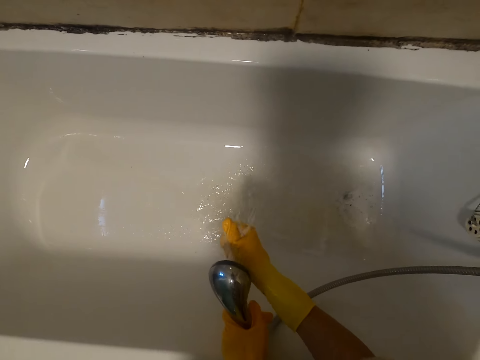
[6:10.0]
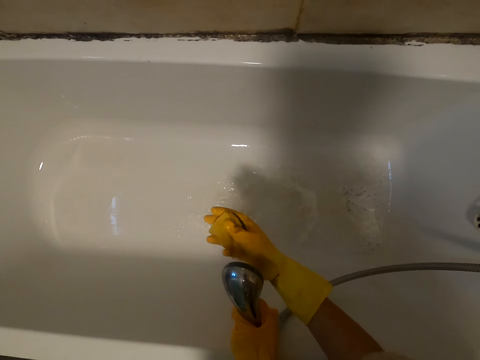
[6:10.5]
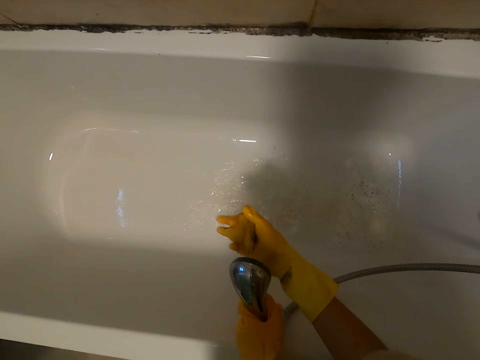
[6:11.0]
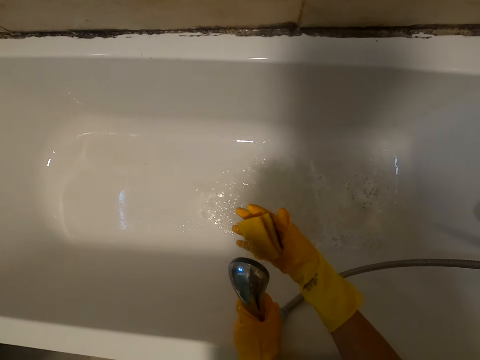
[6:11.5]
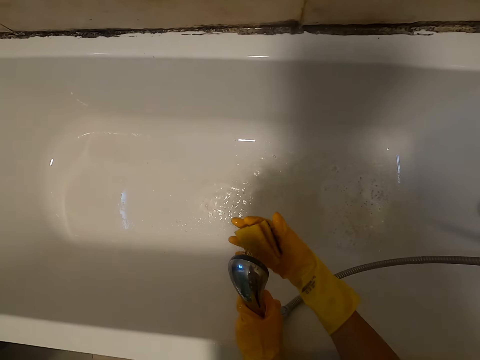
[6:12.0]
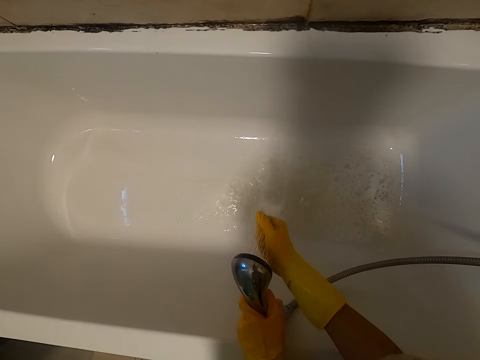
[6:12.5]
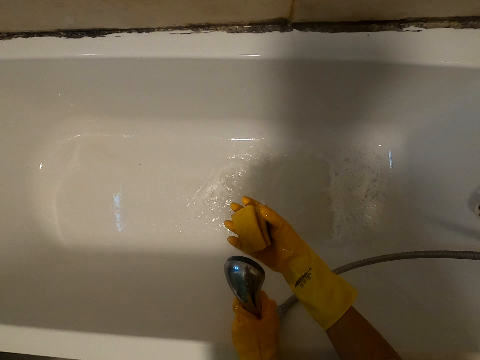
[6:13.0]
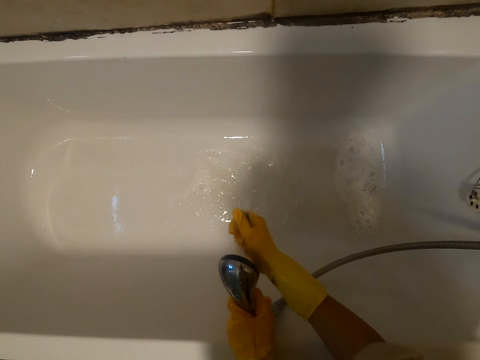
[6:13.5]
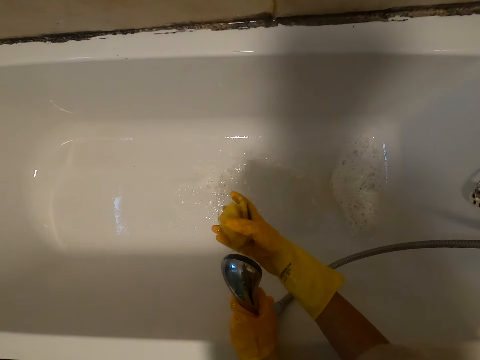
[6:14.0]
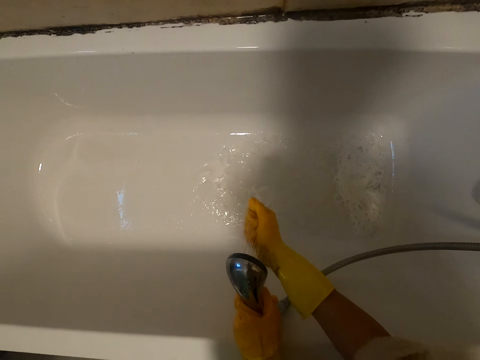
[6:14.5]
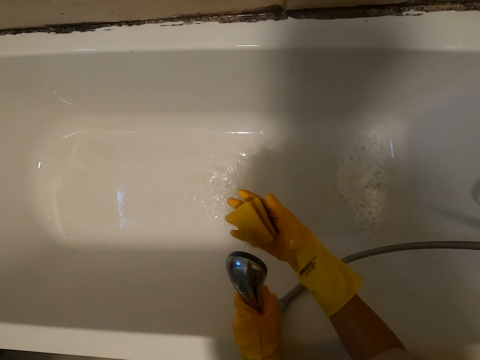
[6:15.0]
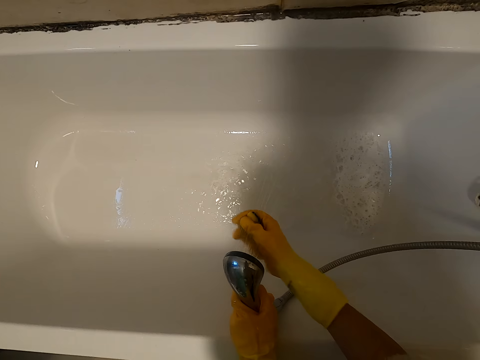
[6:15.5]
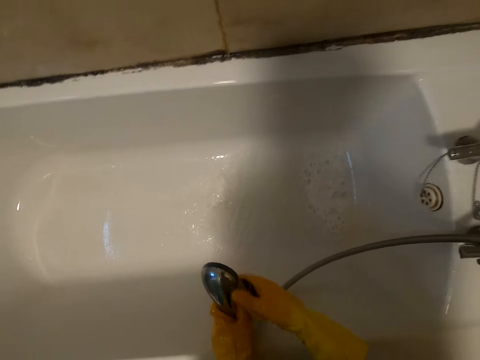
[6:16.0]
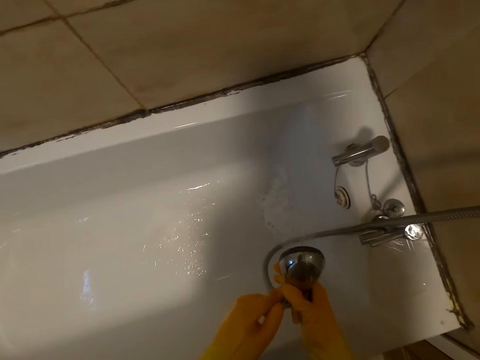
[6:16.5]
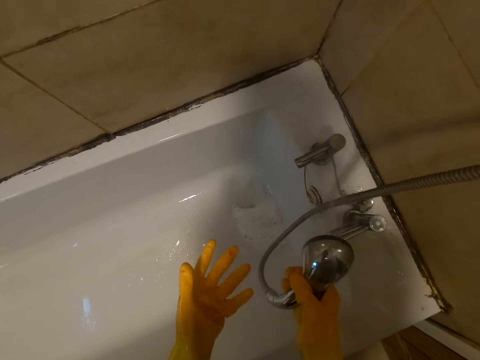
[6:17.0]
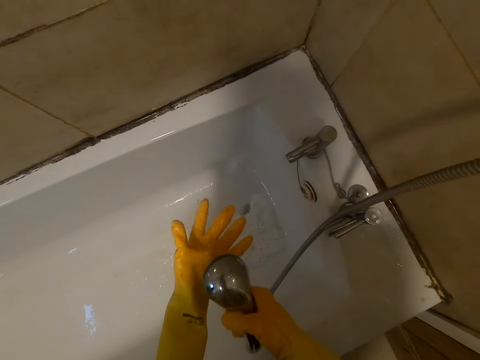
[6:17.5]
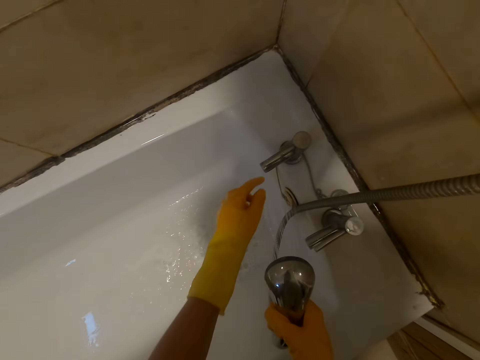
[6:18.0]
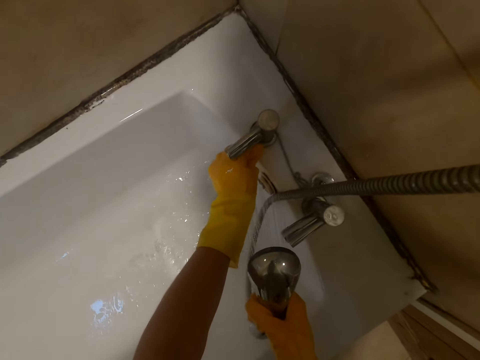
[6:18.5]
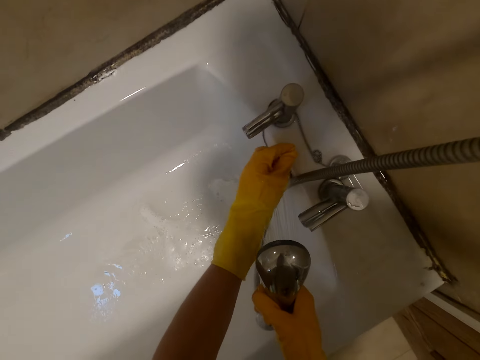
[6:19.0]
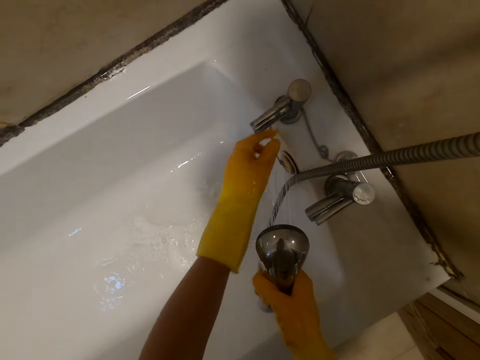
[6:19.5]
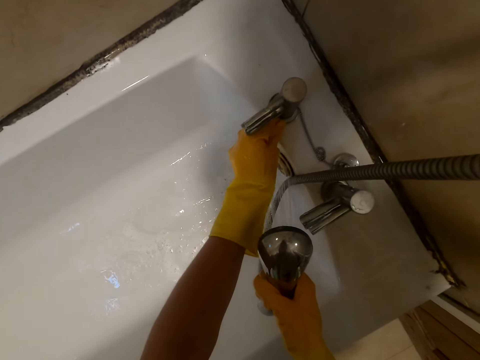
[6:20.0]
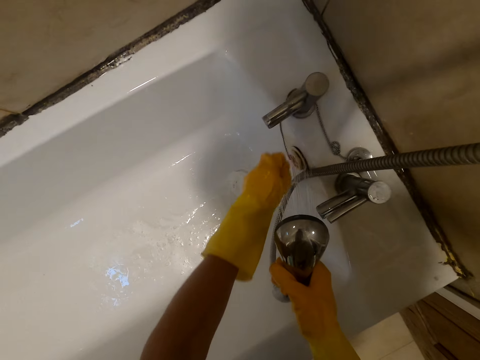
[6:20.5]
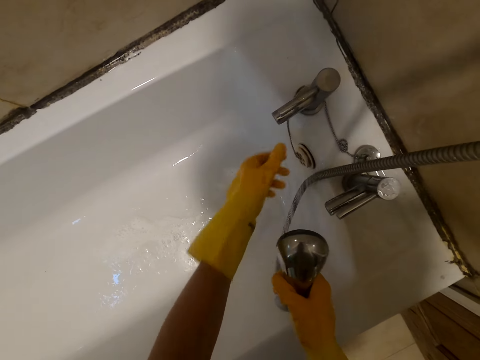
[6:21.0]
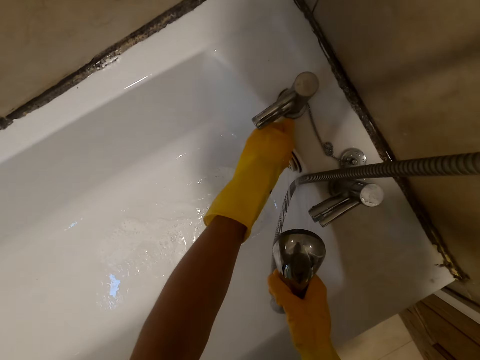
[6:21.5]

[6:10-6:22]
The camera wearer rinses the sponge in the sink. They wash the hand. They close the water tap.

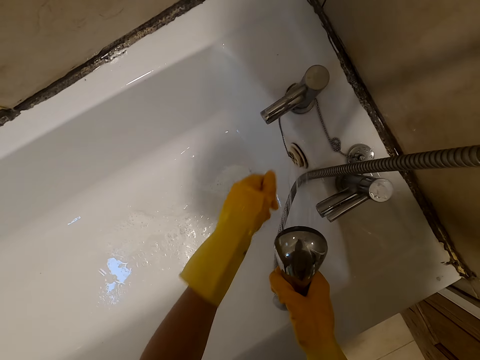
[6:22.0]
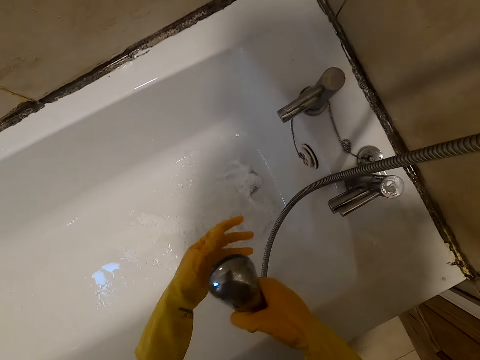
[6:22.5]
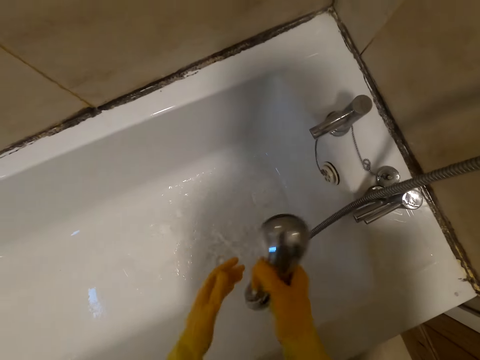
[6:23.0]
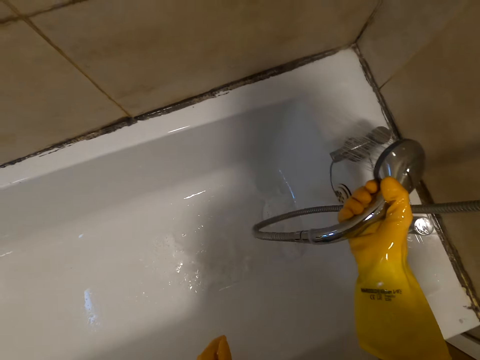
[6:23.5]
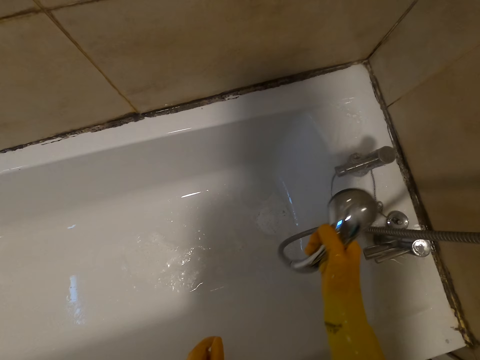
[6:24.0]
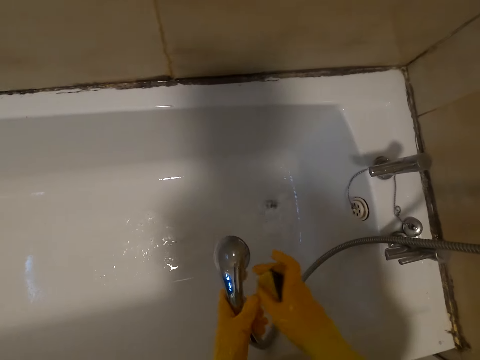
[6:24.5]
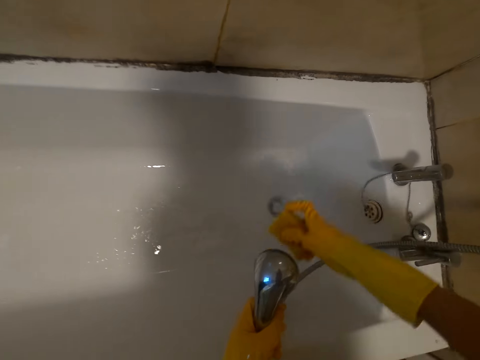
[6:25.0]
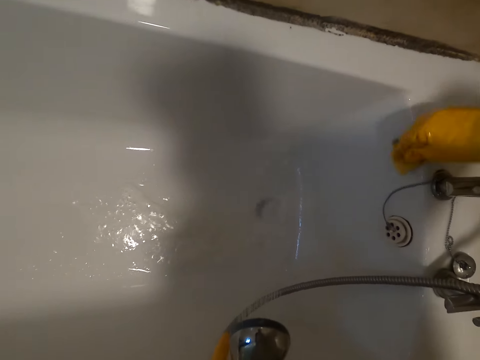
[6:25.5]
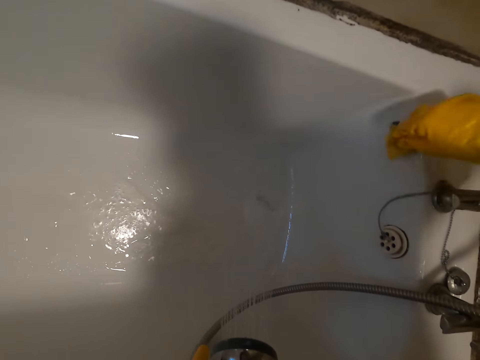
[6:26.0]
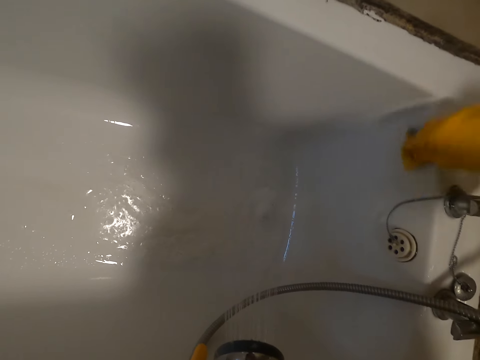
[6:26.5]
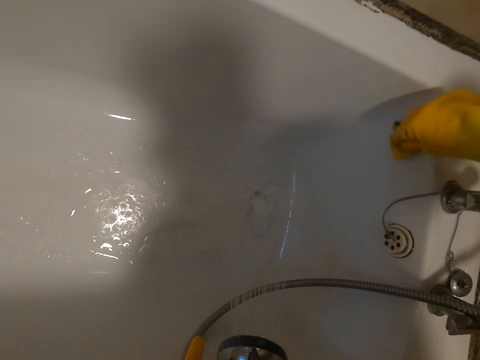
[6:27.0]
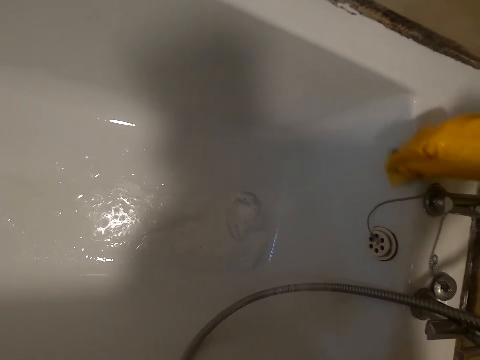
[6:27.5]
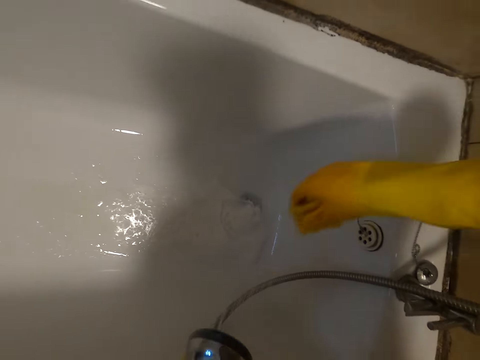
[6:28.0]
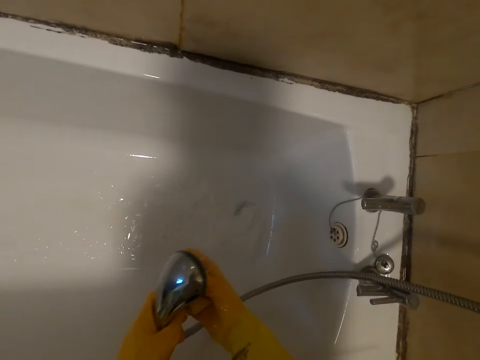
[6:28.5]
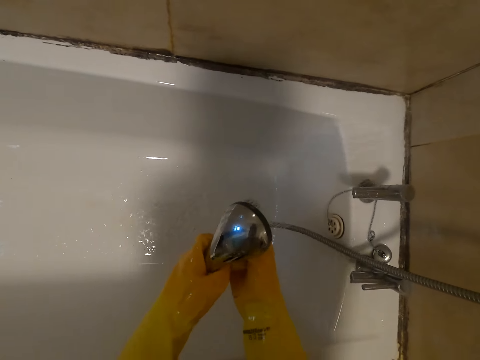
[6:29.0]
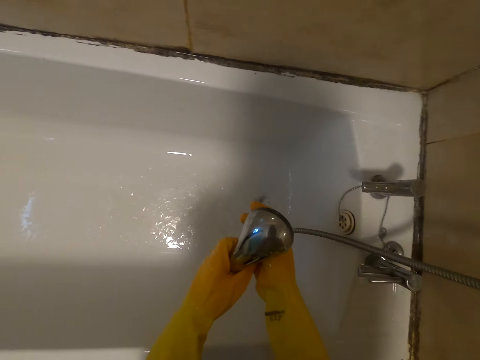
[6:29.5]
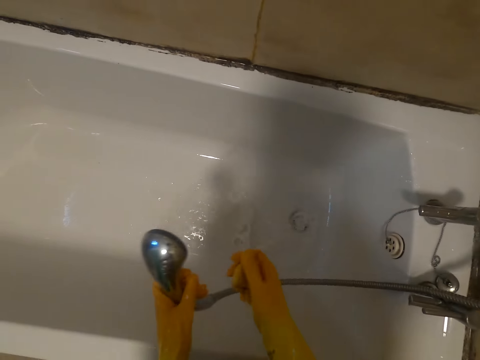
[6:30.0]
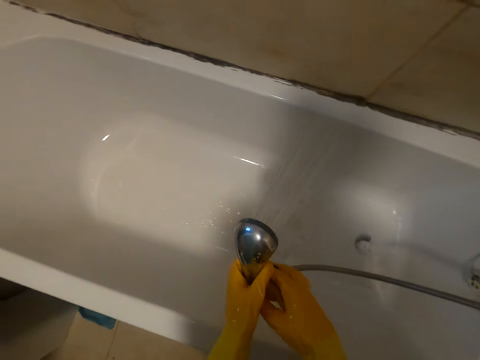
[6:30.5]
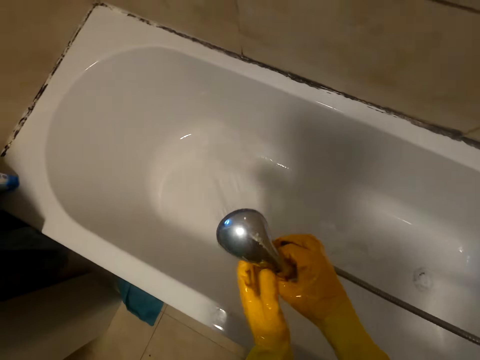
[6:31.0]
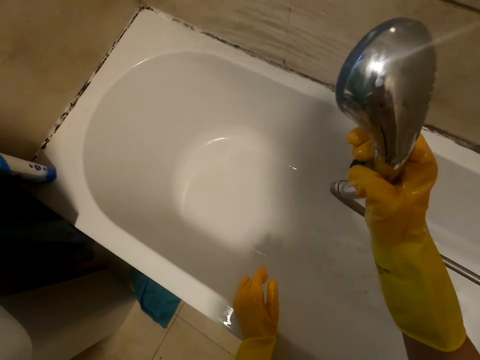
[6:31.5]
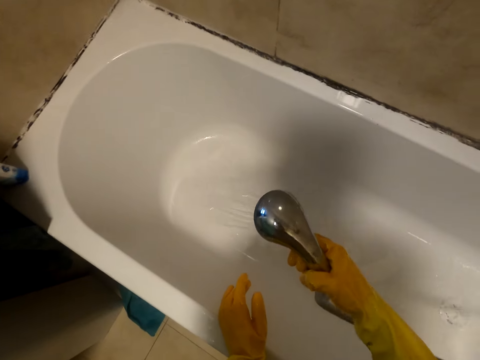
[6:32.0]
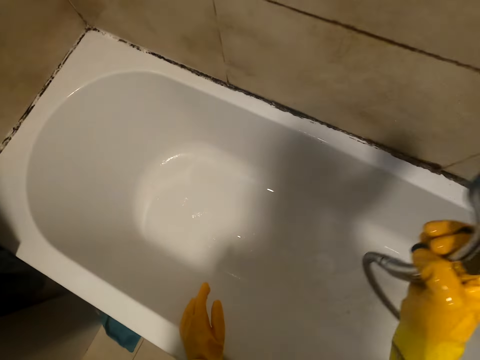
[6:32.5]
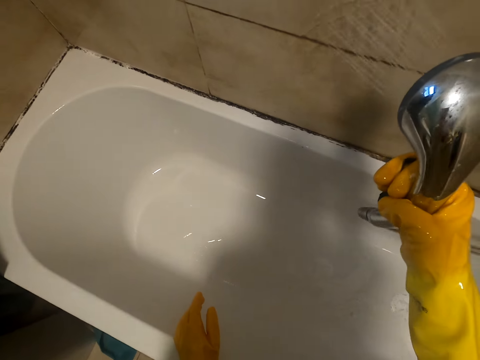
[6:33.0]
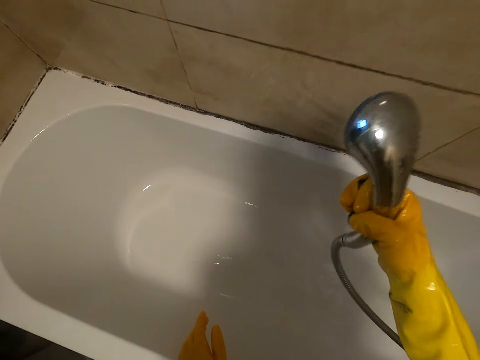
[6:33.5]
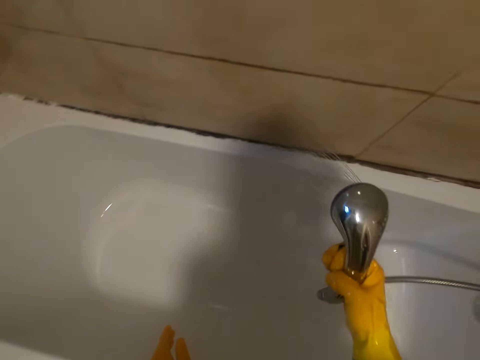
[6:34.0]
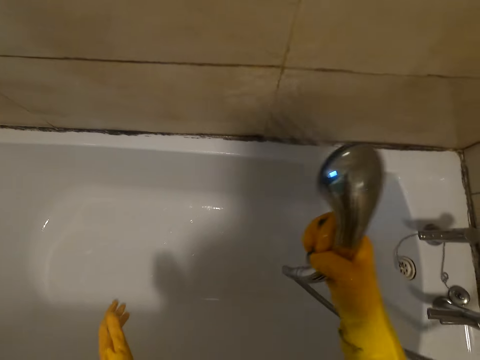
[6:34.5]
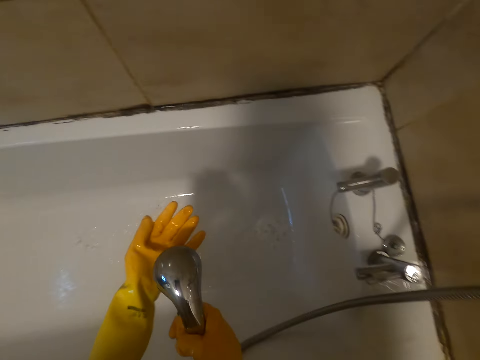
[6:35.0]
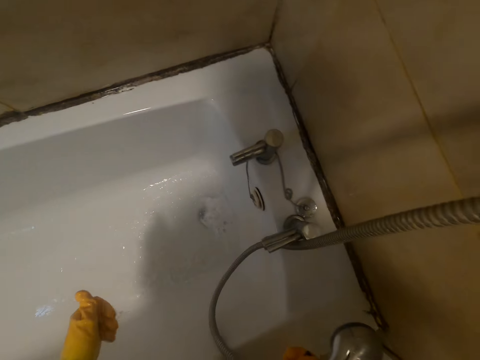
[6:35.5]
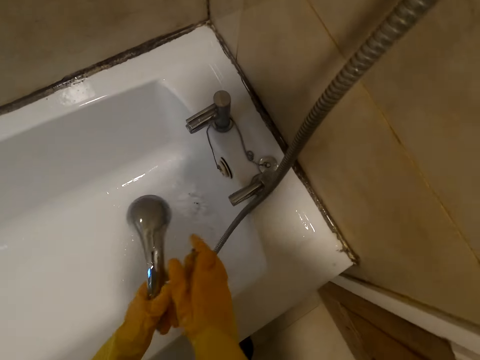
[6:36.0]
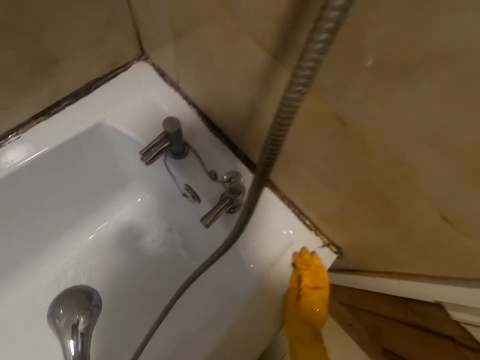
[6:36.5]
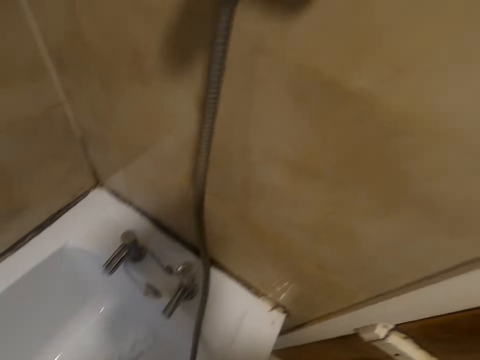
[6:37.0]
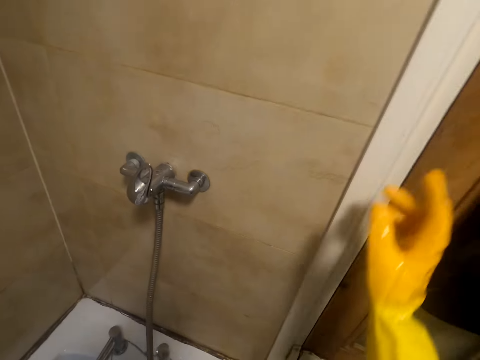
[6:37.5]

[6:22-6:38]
The camera wearer cleans the tap. He washes the sink. He cleans the sink. He cleans his hands.
